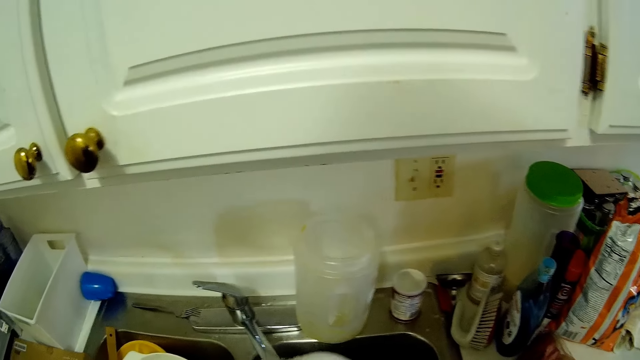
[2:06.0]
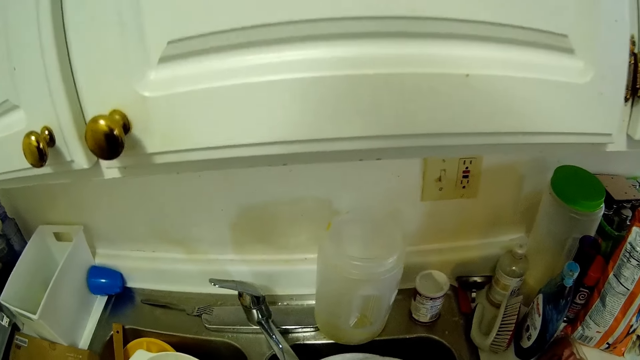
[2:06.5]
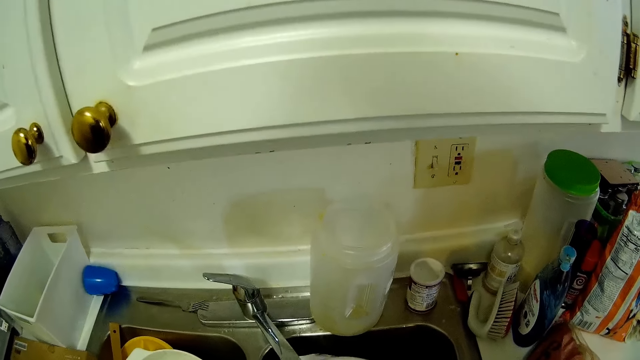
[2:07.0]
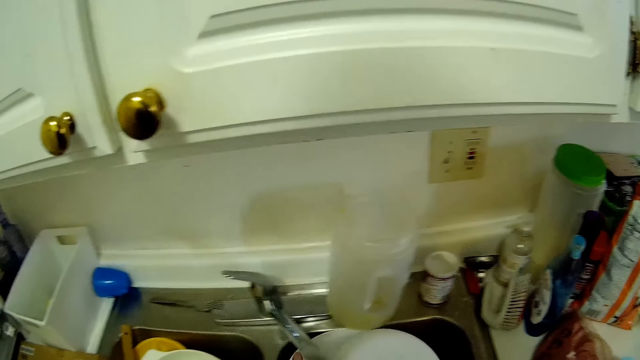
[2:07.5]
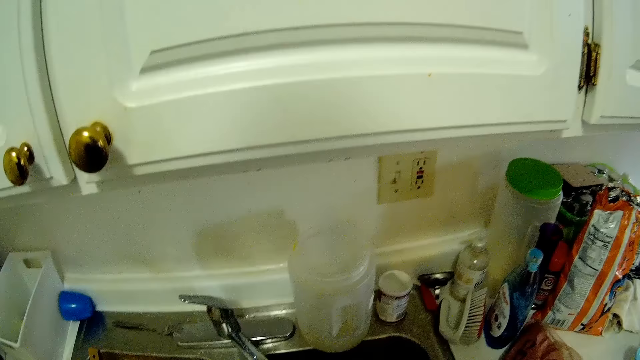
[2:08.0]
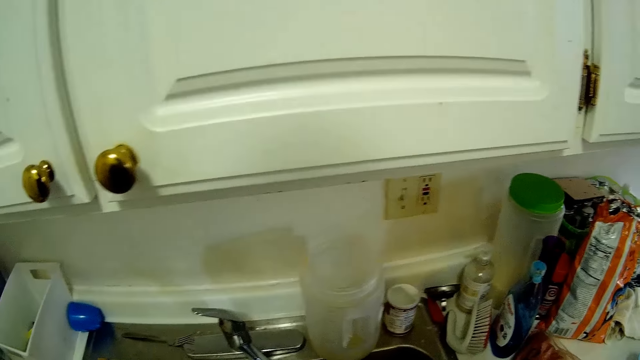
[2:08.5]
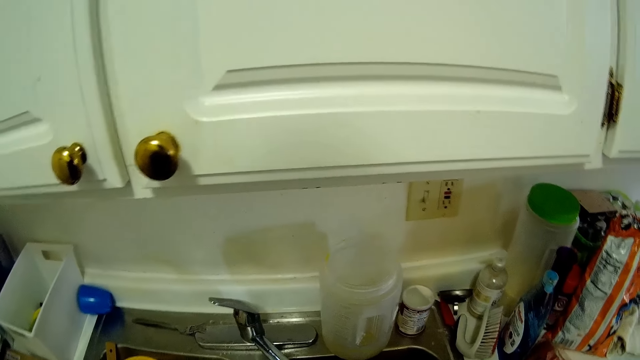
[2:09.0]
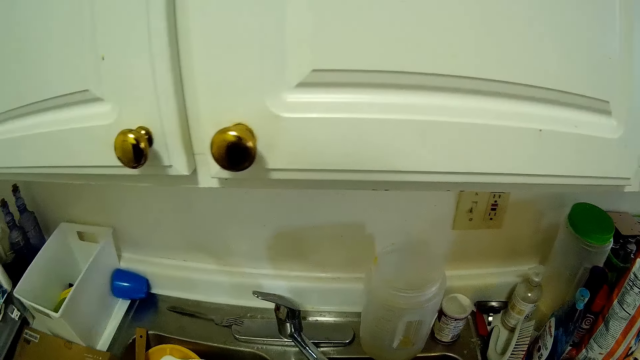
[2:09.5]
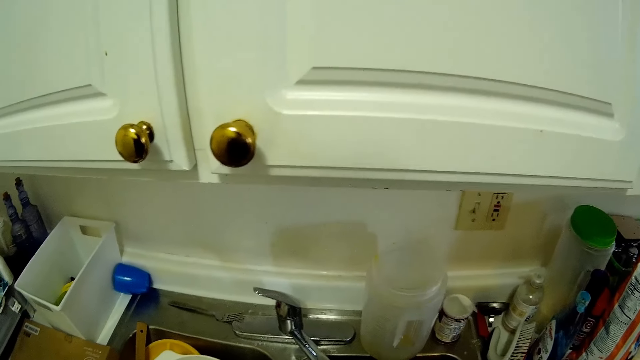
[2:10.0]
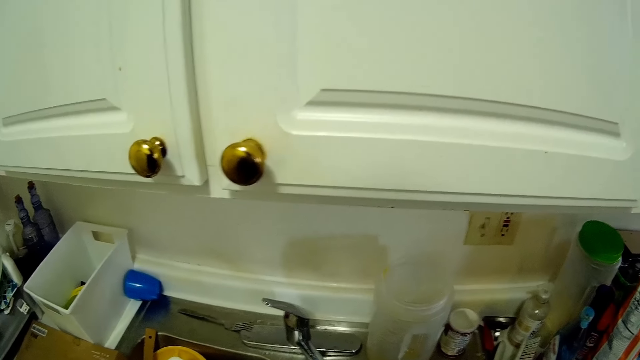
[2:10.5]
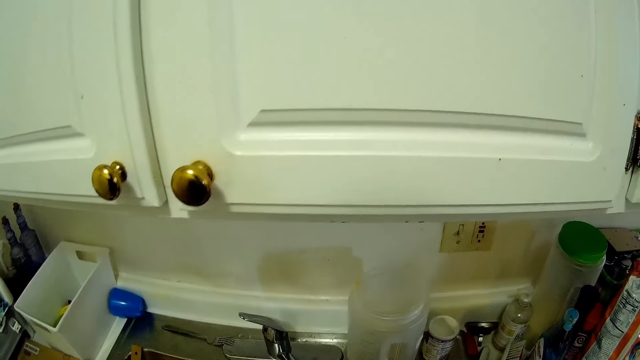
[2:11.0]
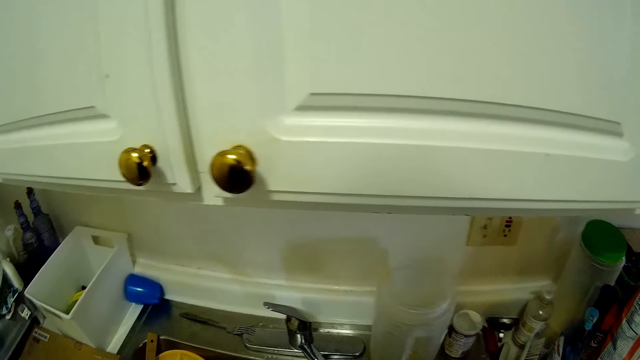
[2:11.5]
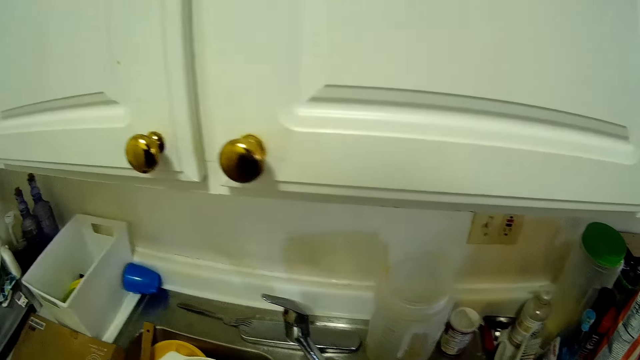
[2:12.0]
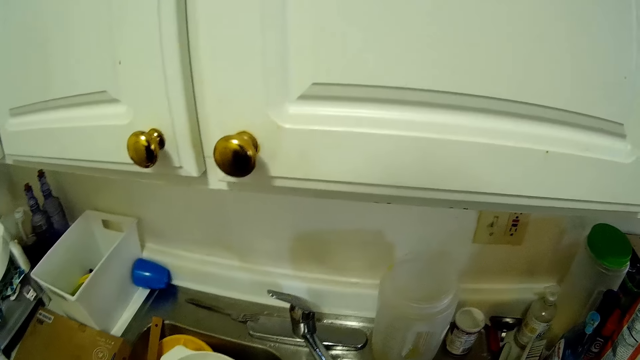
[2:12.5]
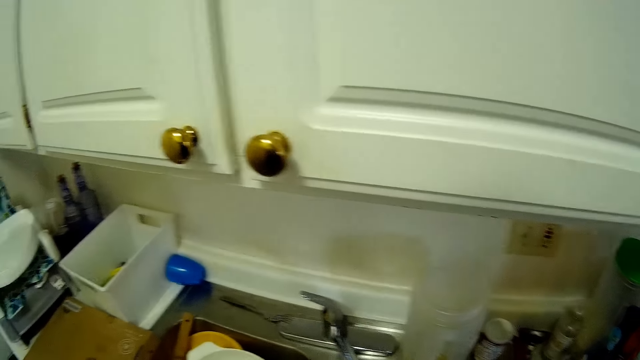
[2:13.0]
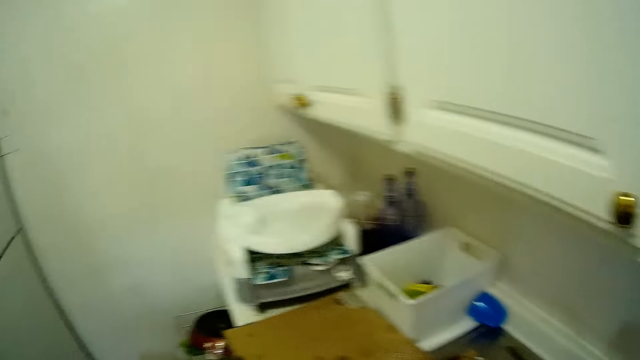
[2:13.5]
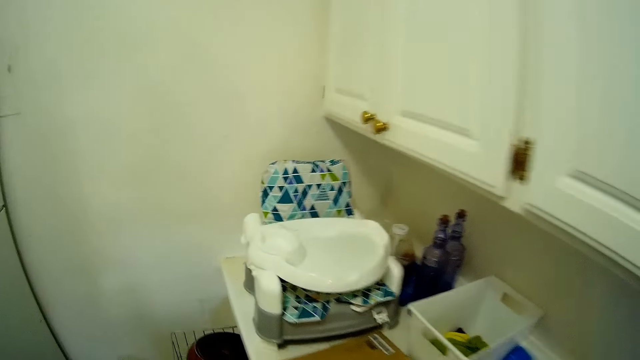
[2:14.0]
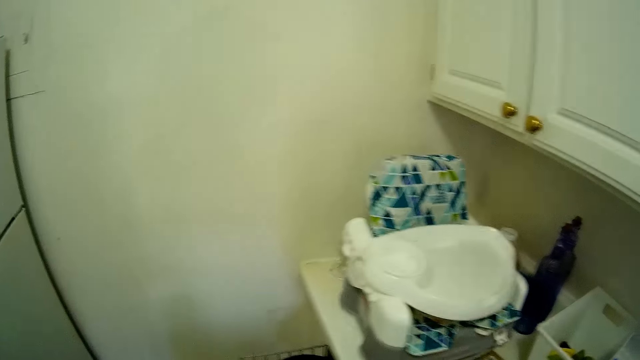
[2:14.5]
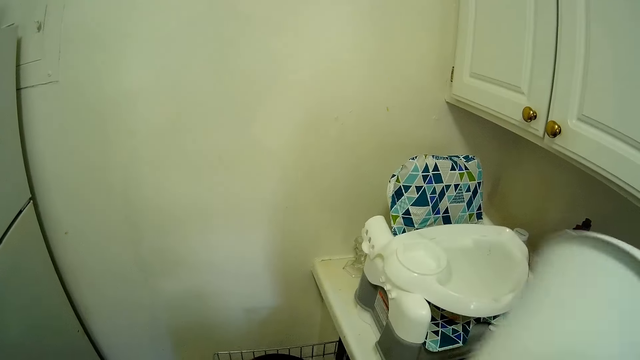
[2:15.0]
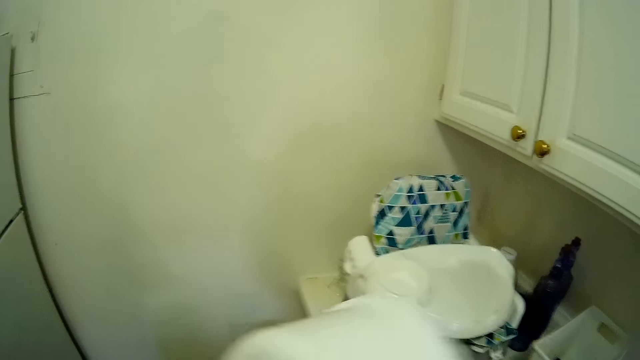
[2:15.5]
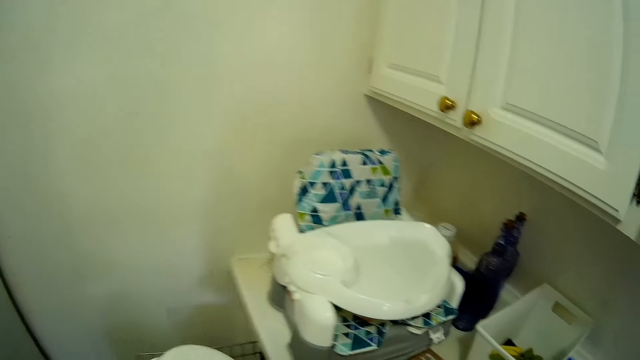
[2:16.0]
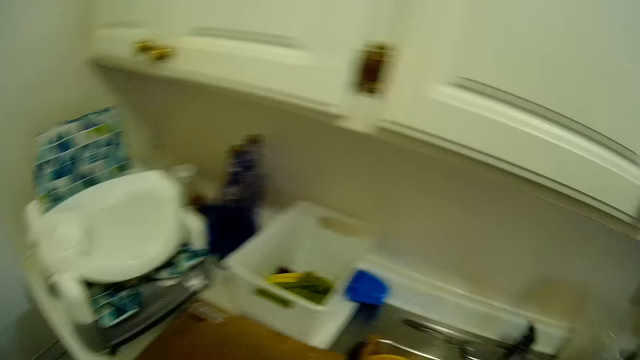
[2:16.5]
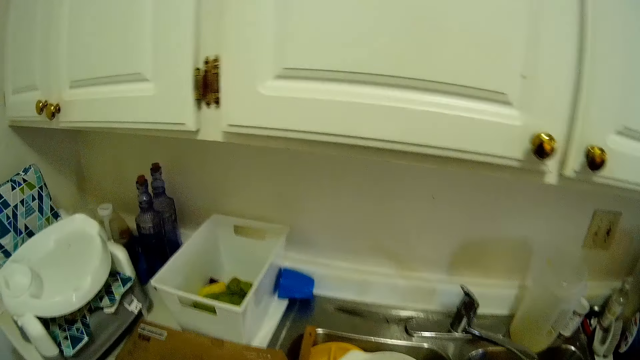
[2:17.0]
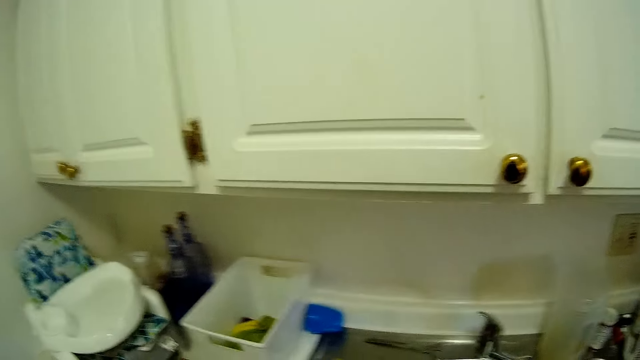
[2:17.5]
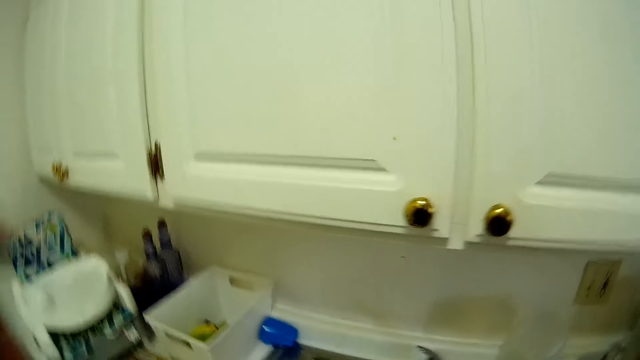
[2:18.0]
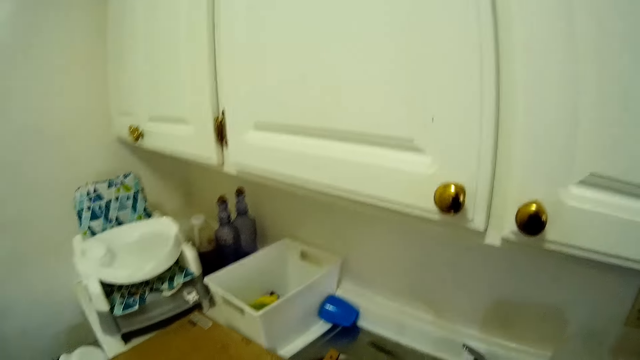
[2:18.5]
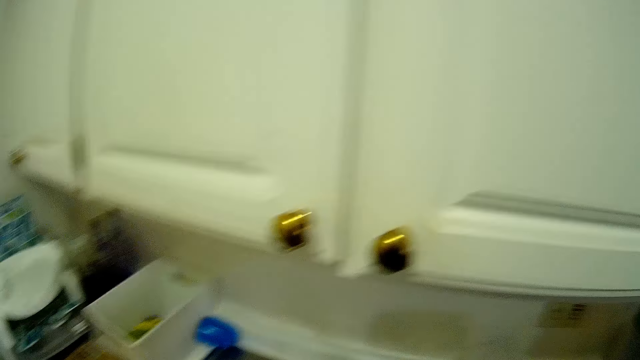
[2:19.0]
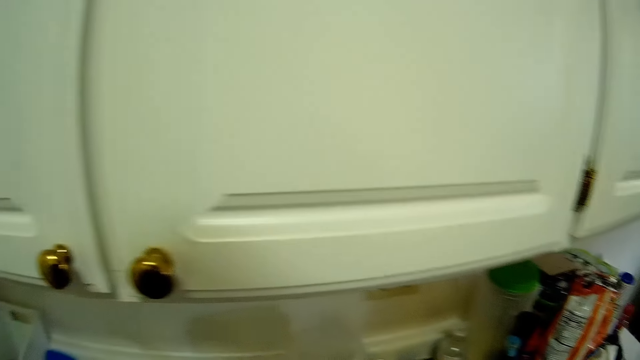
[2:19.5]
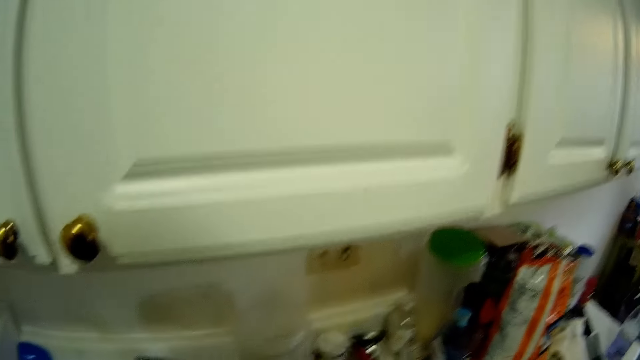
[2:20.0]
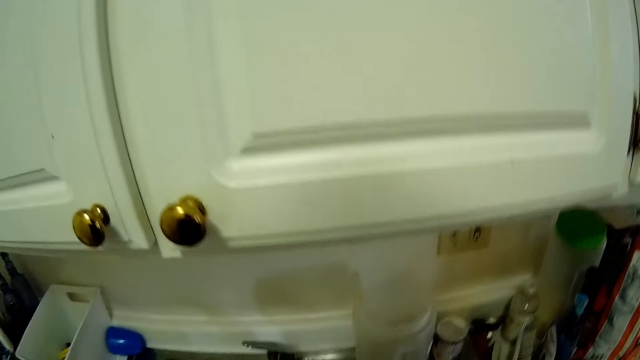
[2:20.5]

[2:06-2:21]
The camera wearer rinses the bowl inside the sink with both hands. She pulls out the dish rack with her left hand. She places the bowl inside the dish rack with her left hand.

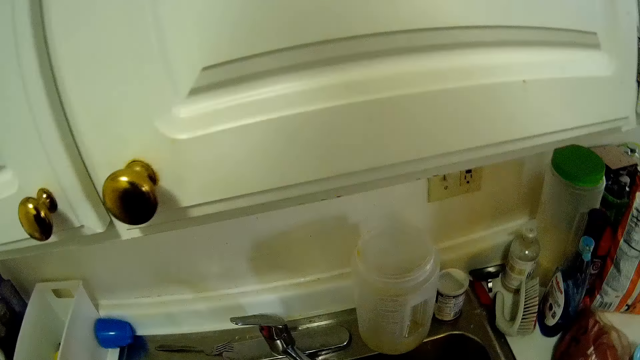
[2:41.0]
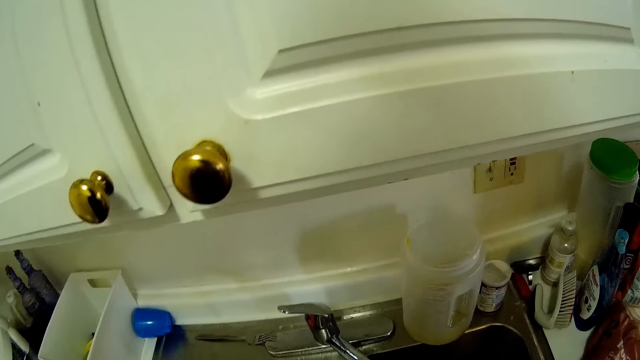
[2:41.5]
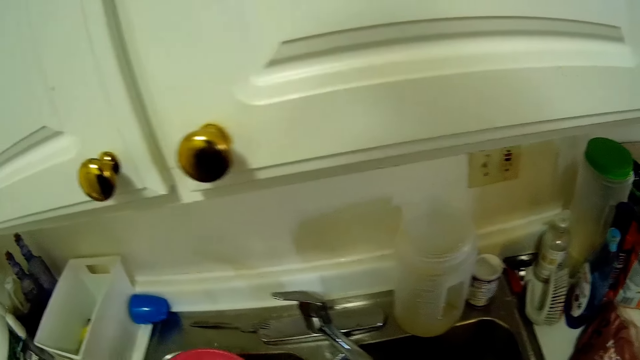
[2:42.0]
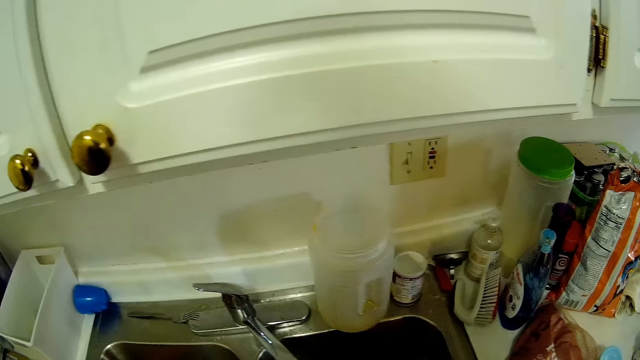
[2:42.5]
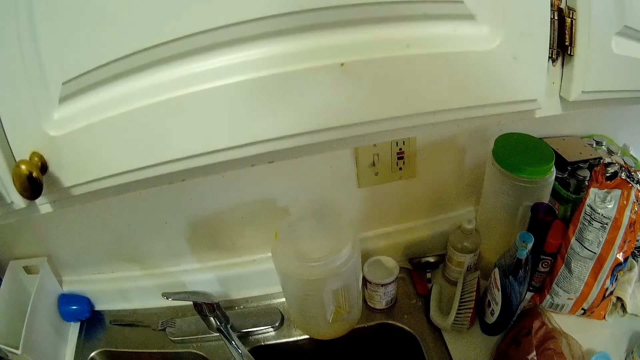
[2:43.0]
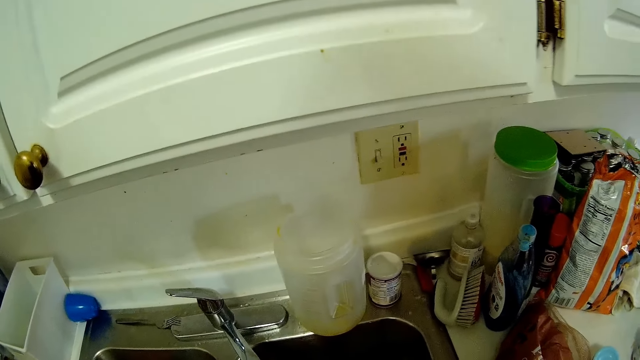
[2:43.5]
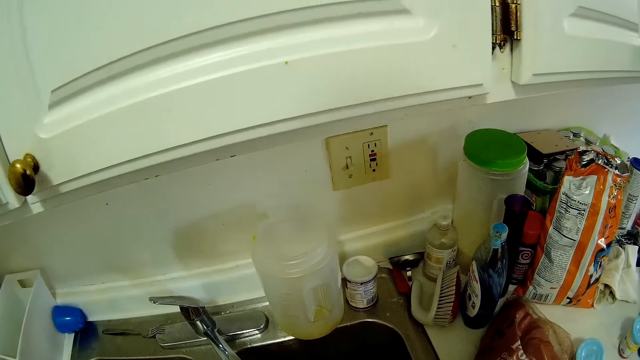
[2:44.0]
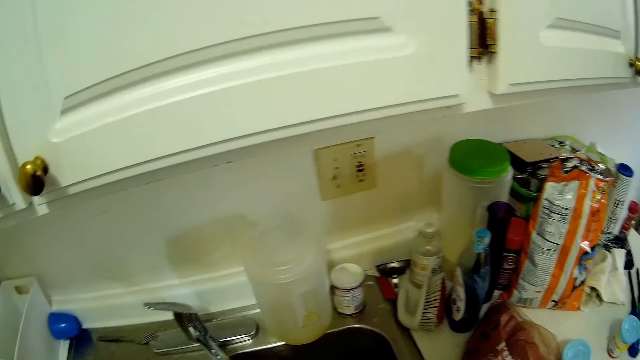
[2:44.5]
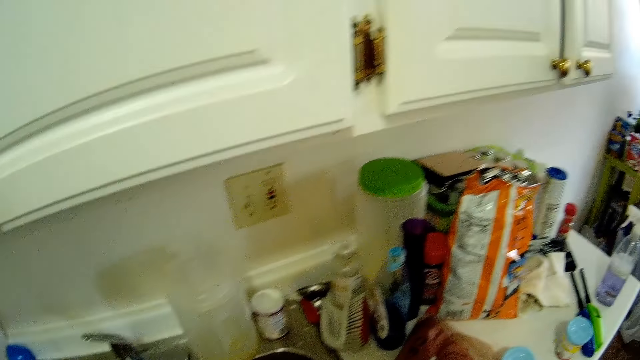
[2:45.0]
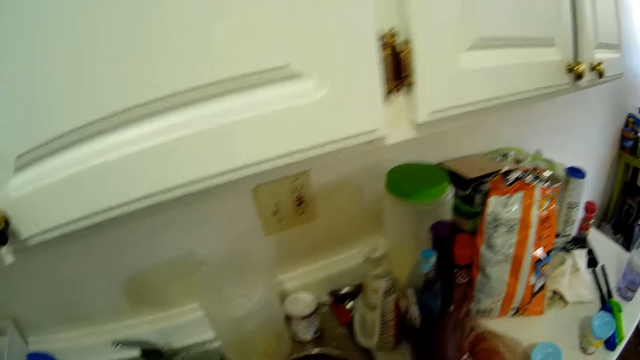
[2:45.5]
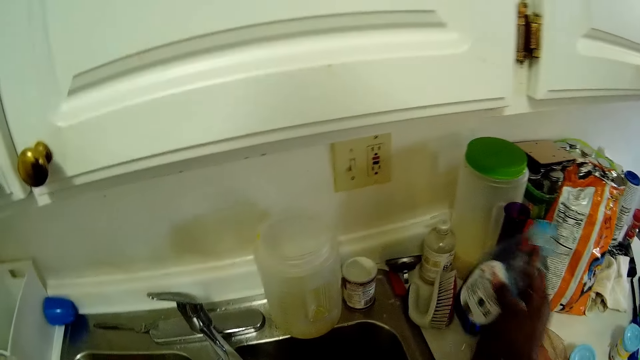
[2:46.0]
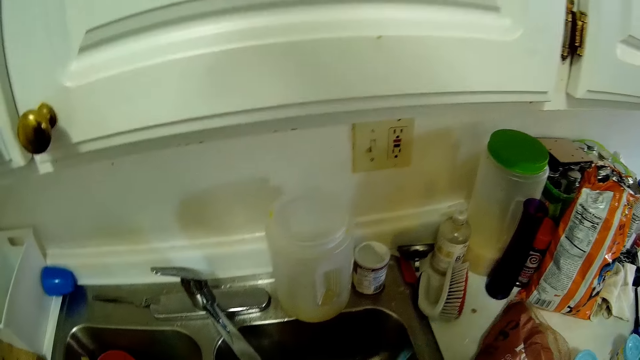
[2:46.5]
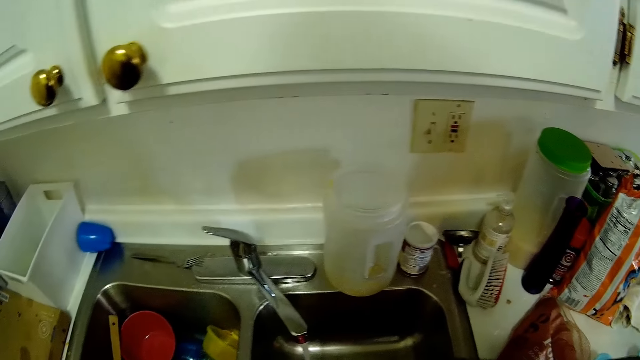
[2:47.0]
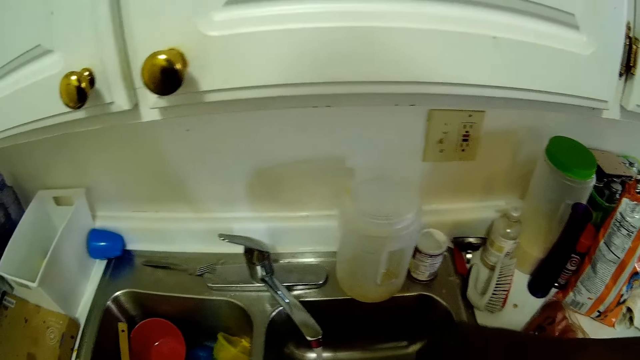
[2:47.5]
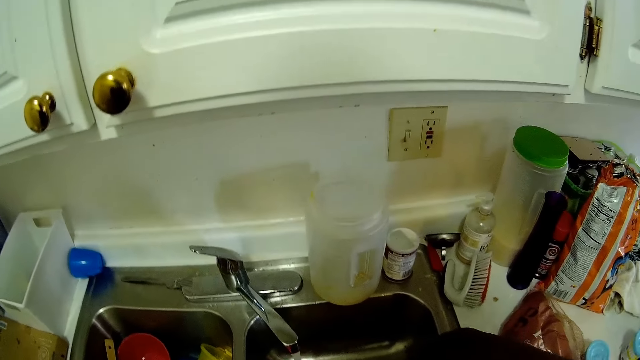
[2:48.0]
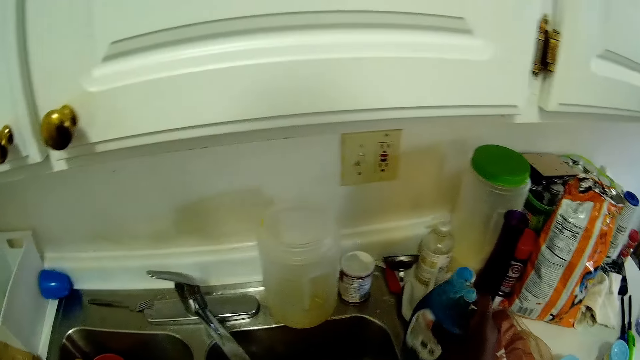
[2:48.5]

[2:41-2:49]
The camera wearer picks up a plate from the sink with her left hand. She picks up a soap or liquid soap. She pours the liquid soap in the plate with her right hand. She drops the liquid soap on the counter with her right hand.
